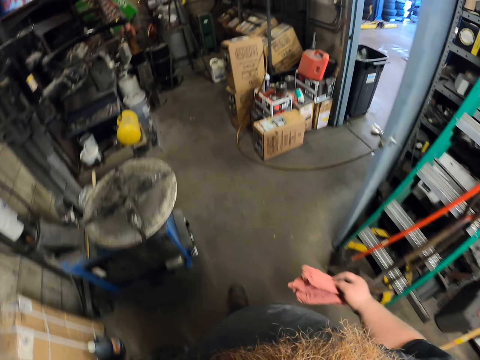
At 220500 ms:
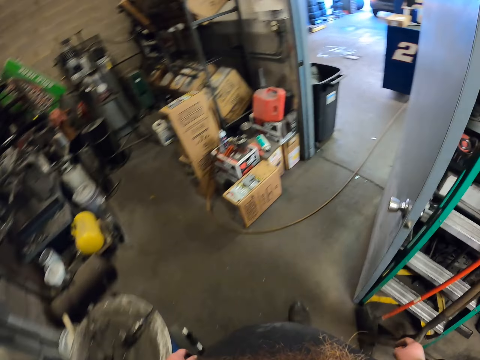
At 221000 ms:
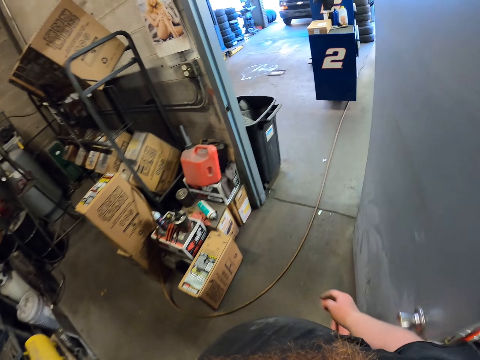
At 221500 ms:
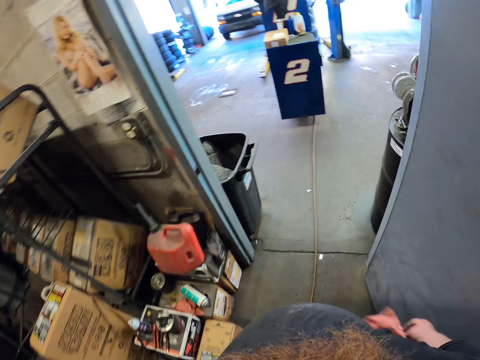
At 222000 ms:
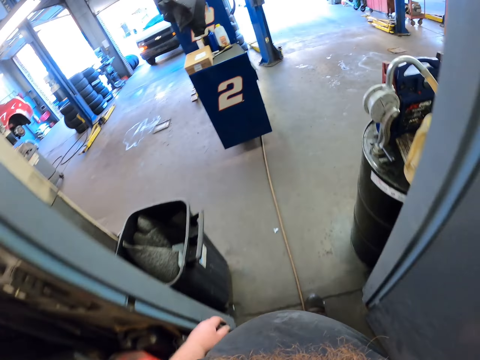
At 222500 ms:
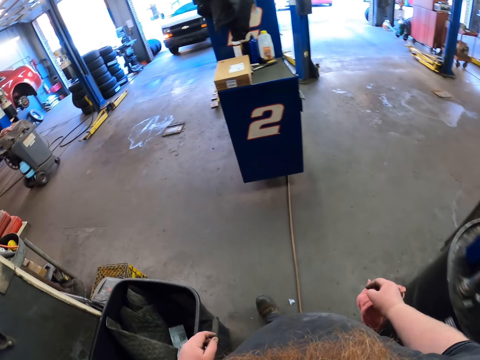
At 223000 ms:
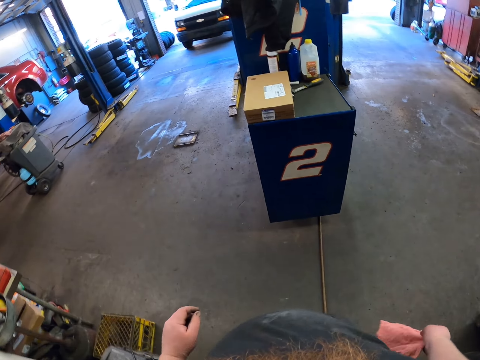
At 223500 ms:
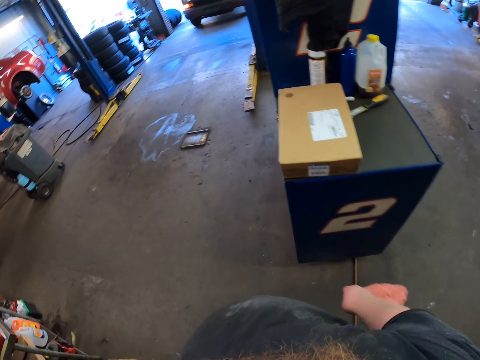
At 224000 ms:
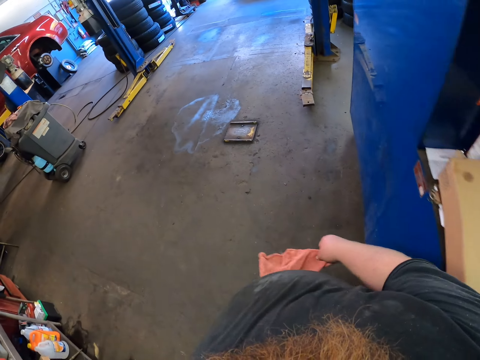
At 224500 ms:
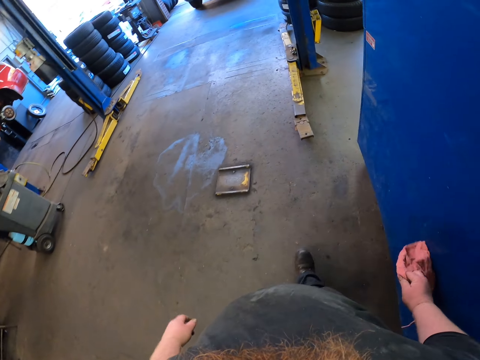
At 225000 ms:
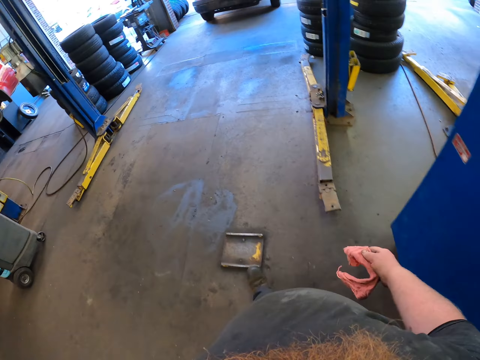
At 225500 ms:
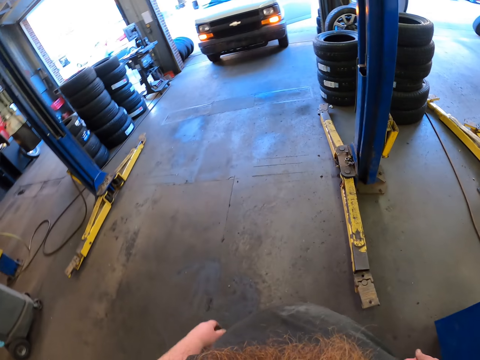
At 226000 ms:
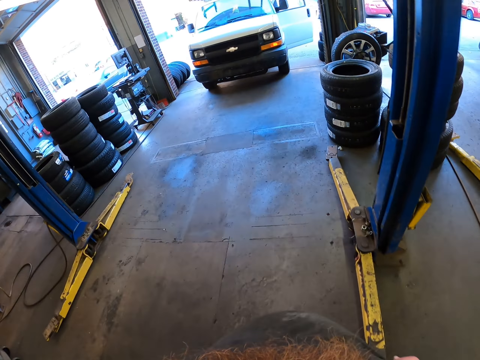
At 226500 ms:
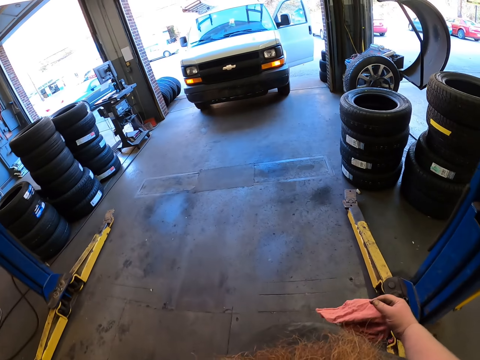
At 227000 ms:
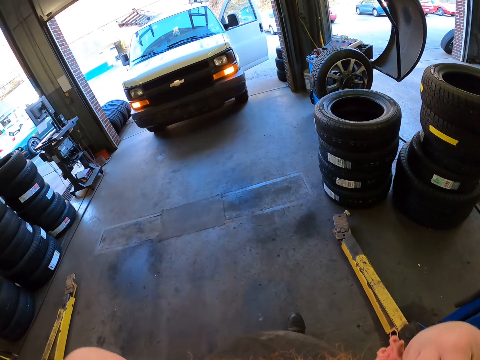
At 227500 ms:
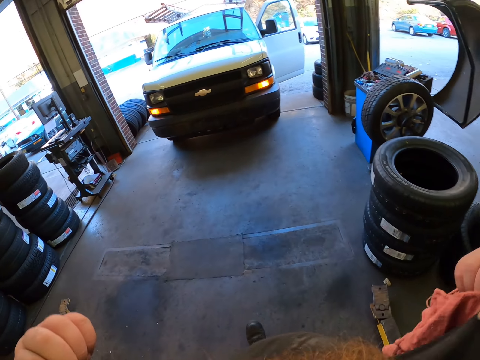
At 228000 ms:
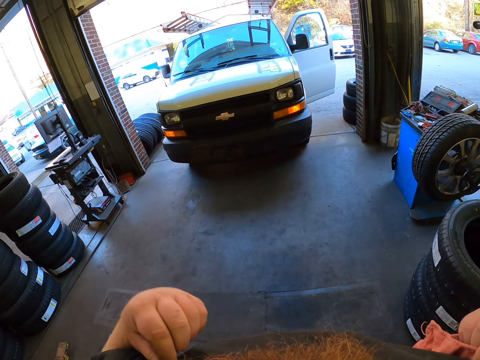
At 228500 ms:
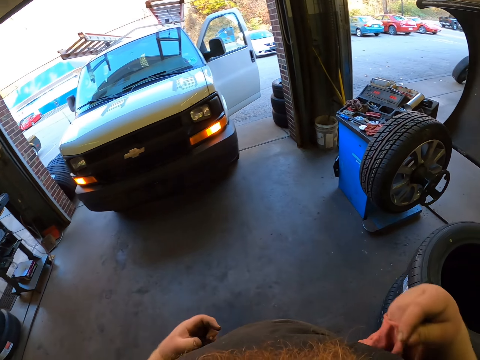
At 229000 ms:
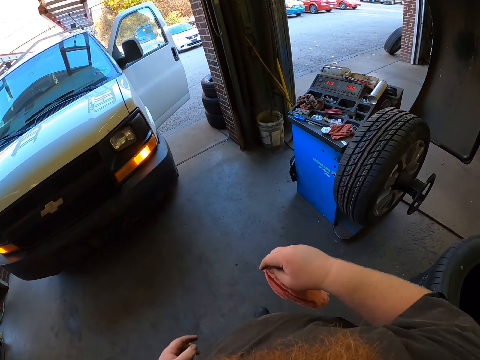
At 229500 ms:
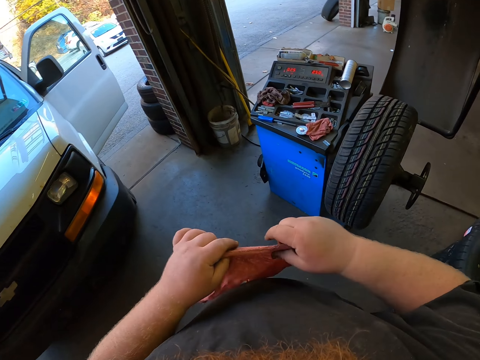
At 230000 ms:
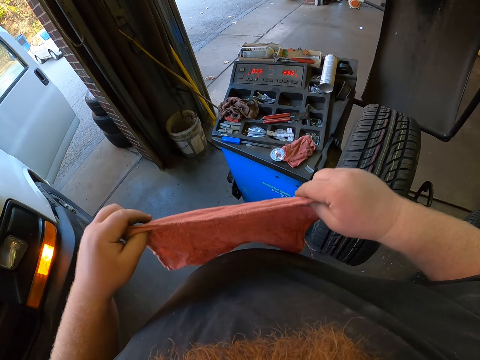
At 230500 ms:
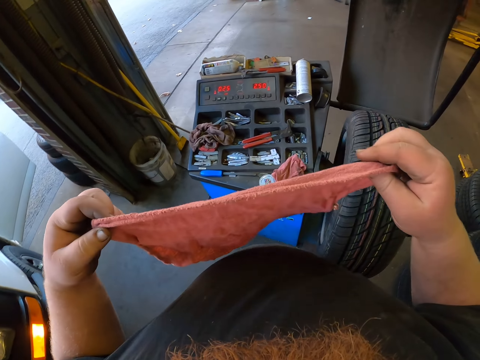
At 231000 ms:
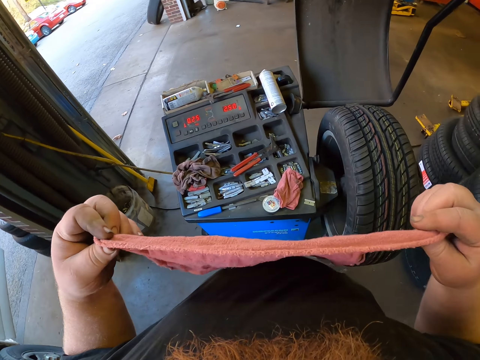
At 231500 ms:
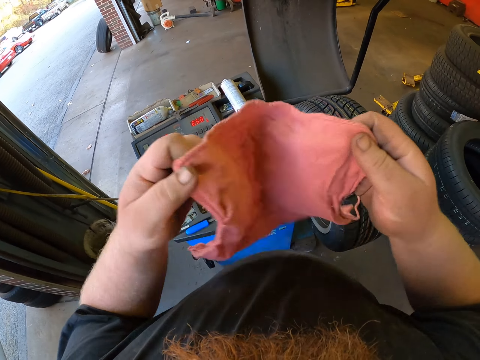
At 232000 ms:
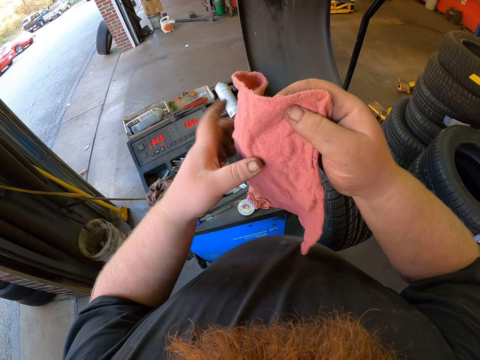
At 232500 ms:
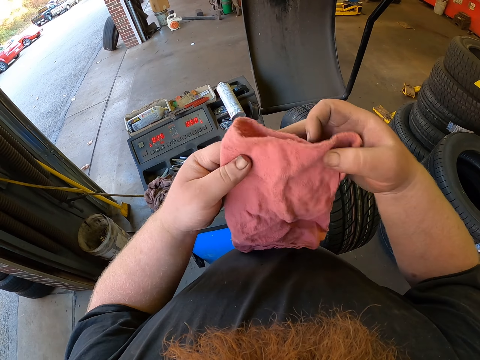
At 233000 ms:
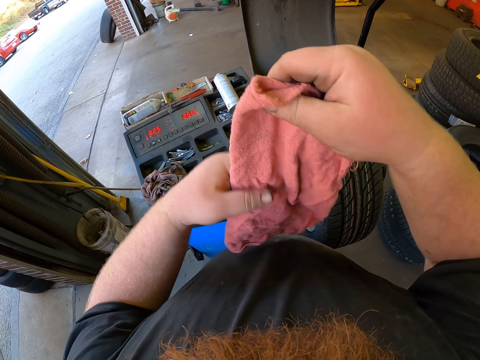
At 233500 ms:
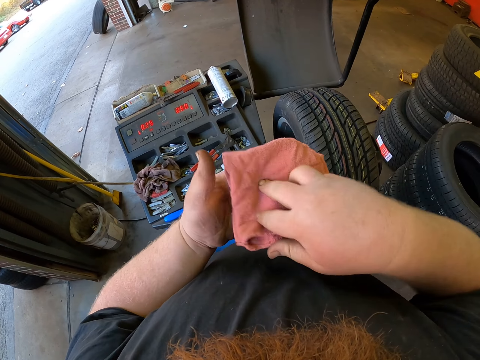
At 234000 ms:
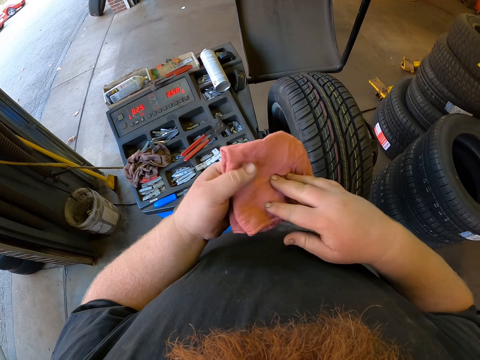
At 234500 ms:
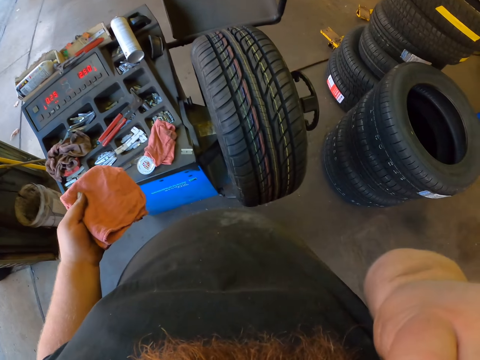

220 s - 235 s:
The camera wearer folds a cloth.

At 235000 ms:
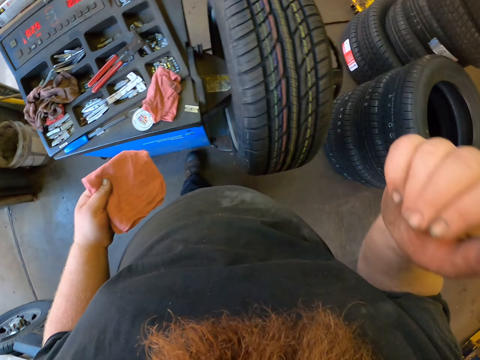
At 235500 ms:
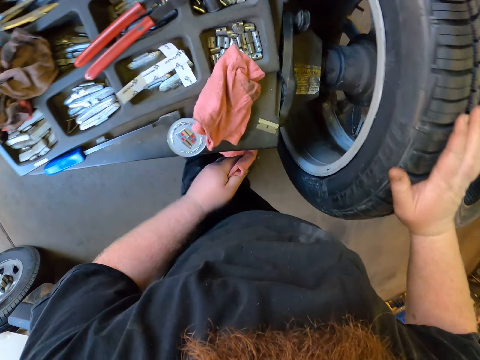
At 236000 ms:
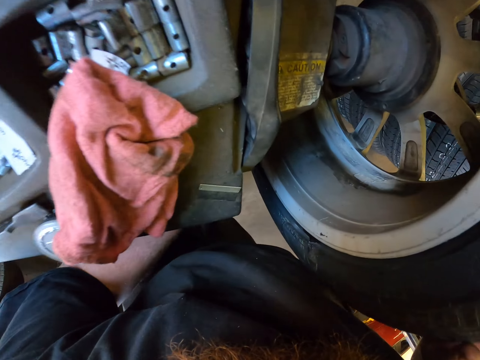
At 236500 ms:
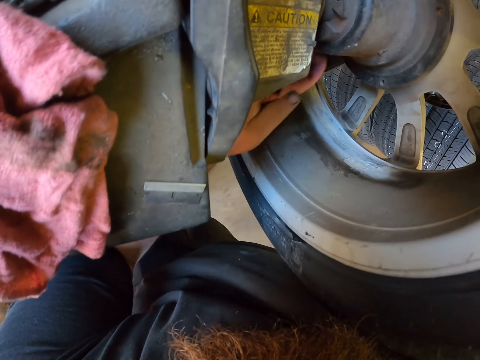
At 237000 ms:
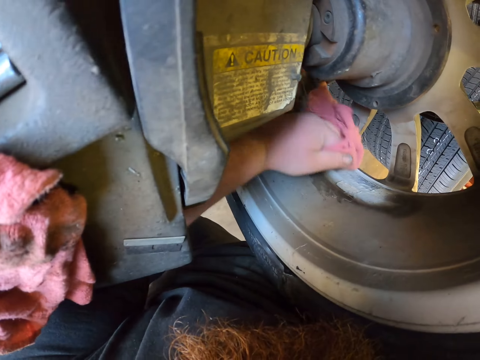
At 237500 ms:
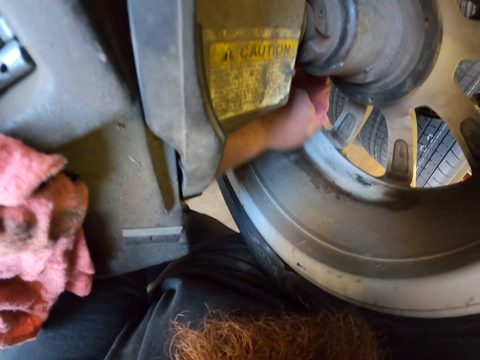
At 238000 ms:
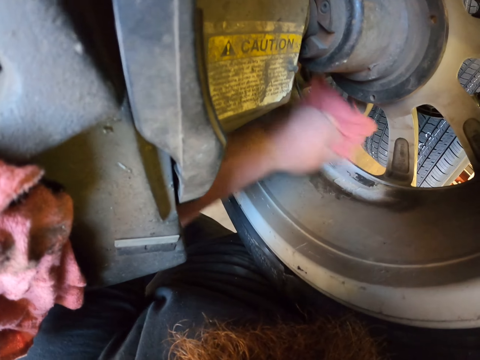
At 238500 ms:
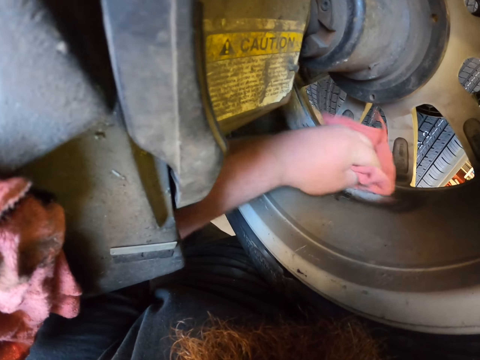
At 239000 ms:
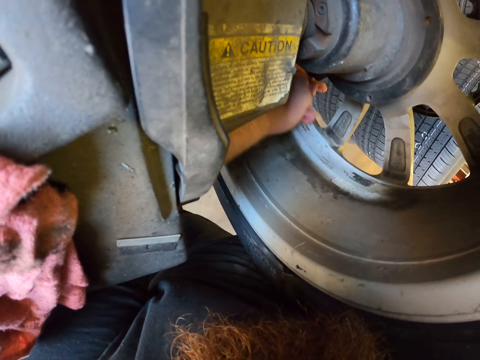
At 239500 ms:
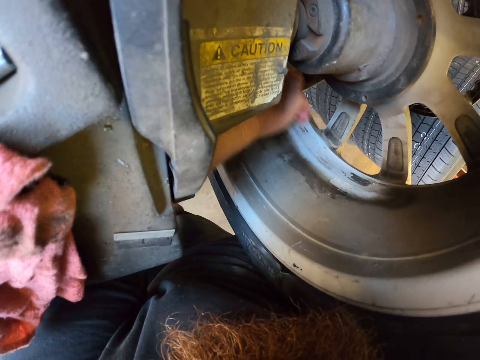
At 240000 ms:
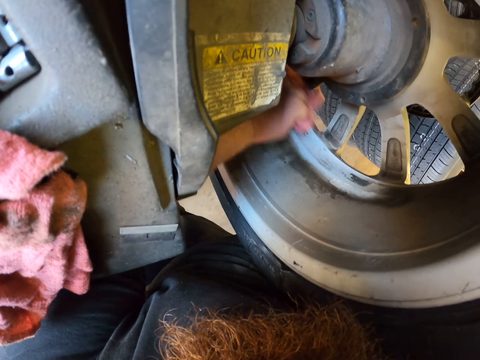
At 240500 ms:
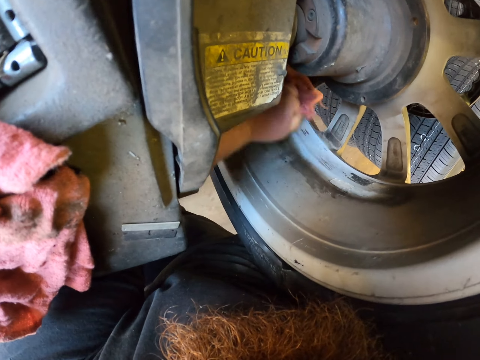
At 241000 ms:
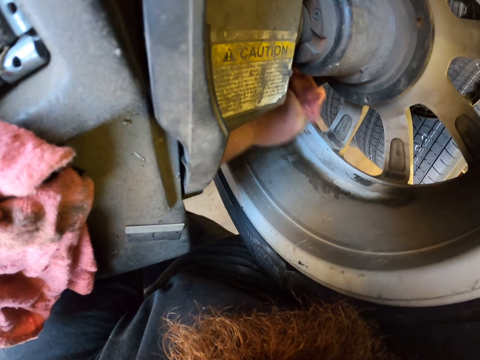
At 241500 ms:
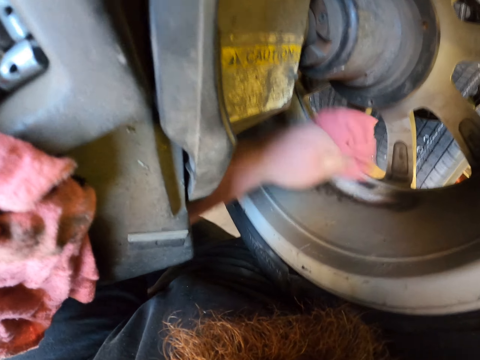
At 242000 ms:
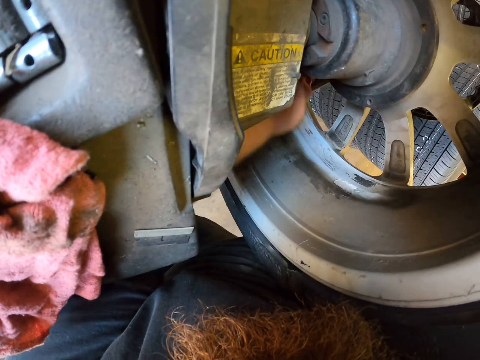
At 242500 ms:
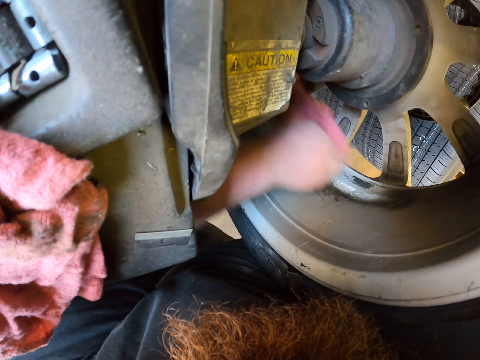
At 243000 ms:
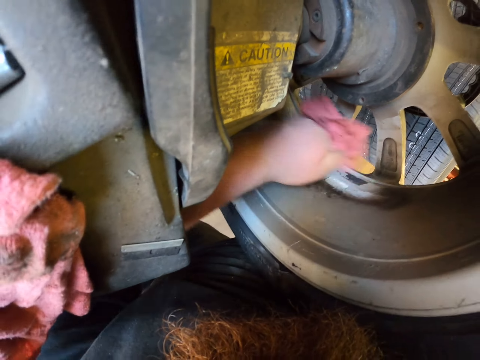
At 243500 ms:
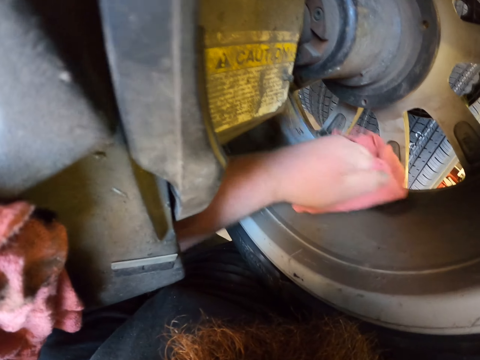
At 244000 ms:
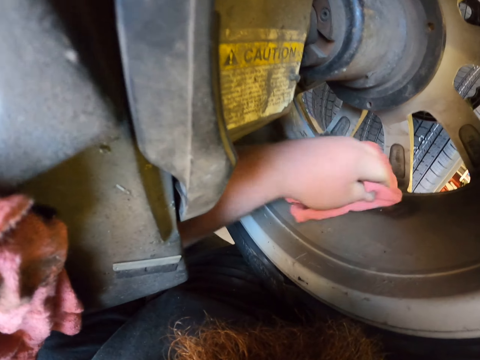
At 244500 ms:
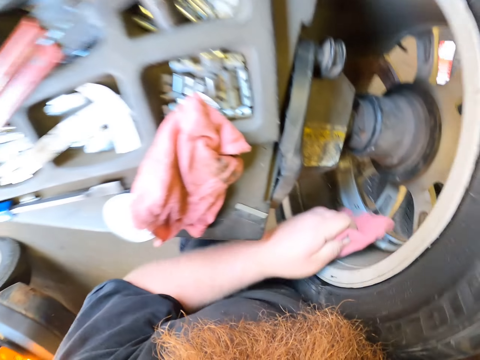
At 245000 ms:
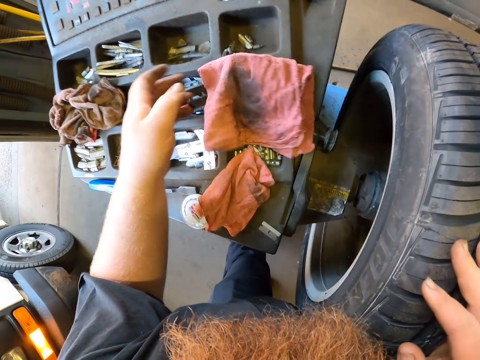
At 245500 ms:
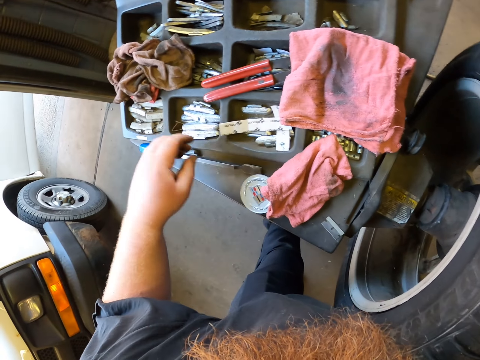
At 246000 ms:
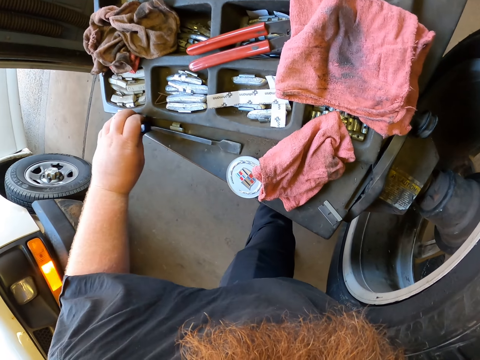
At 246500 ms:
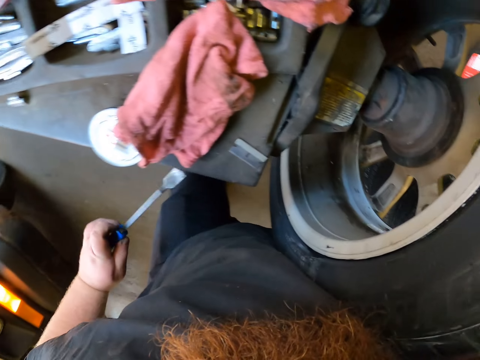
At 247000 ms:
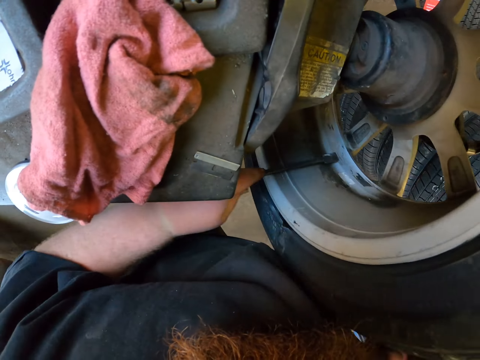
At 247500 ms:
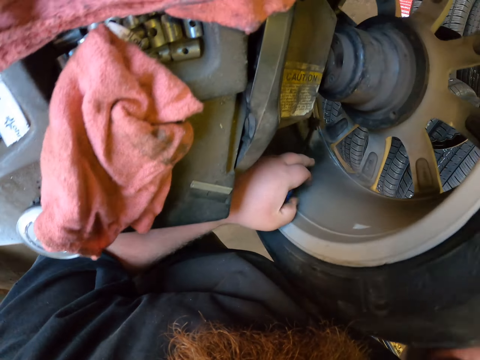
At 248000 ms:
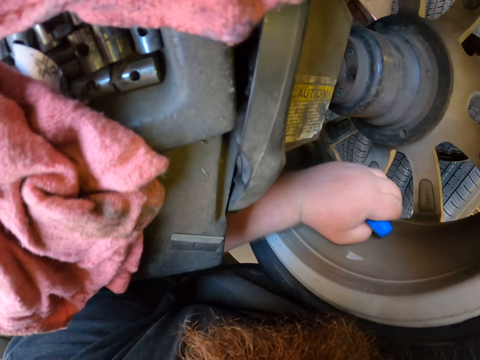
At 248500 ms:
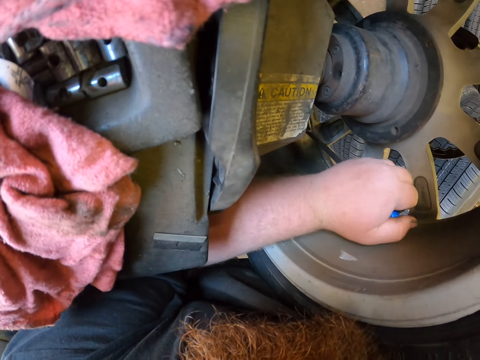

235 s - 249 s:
The camera wearer scrubs the rim with the cloth. They place the cloth on top of a wheel balancing machine. They pick up a chisel and scrape the wheel rim with the chisel.
